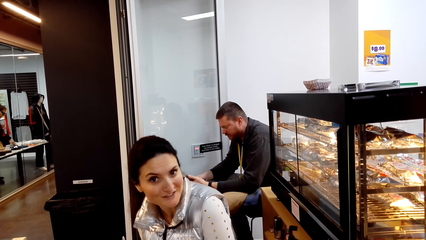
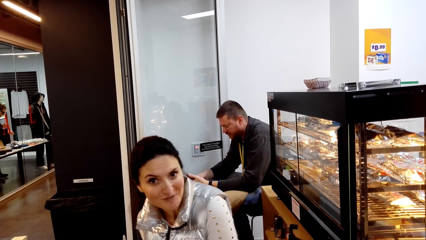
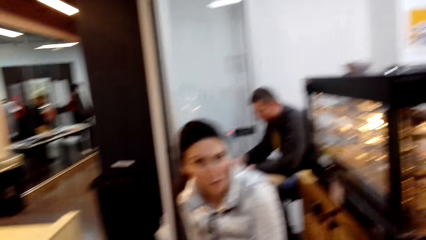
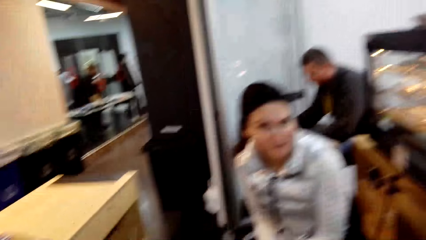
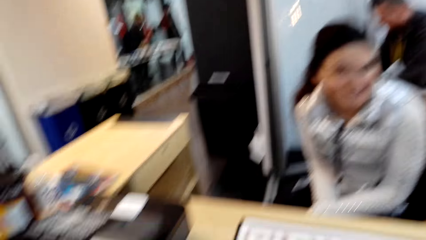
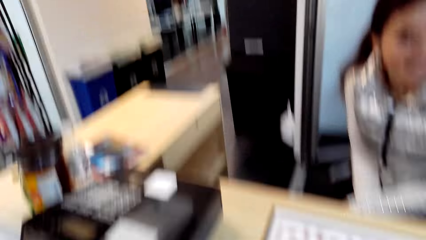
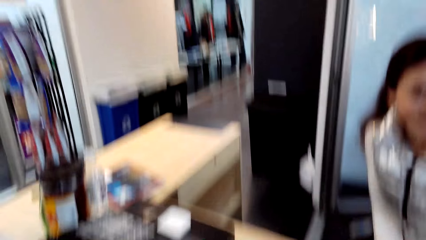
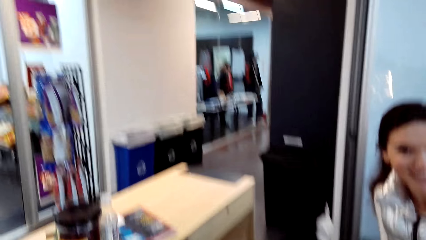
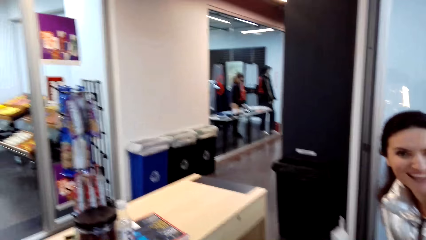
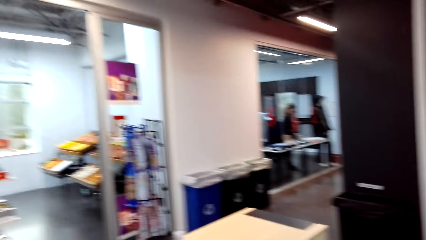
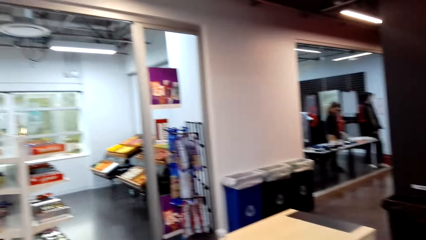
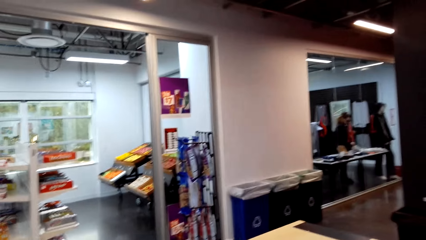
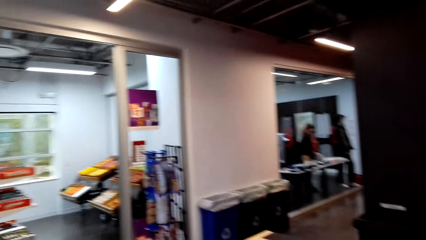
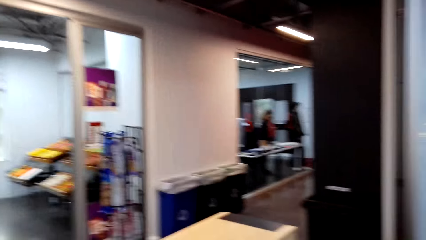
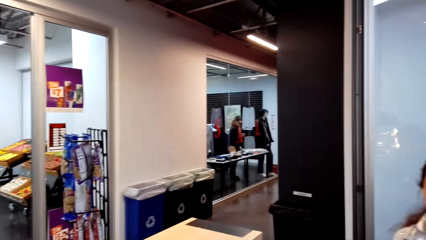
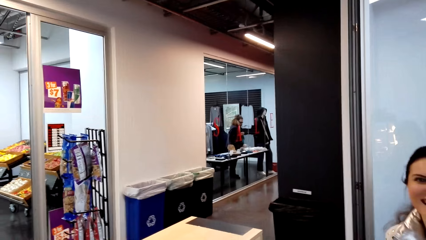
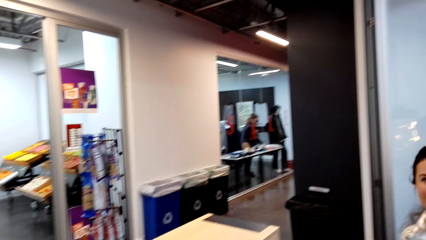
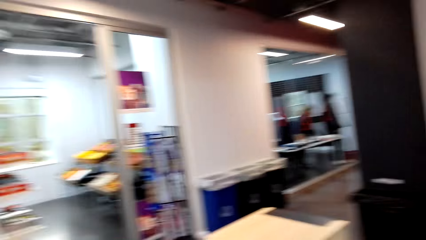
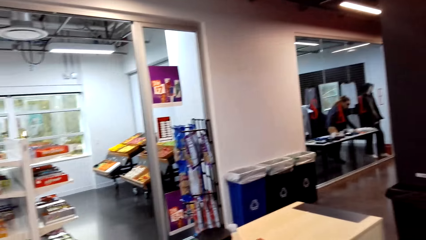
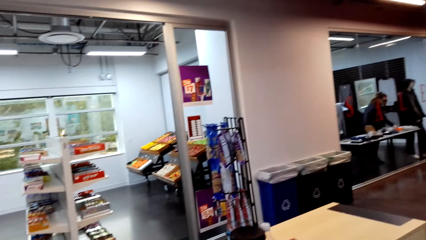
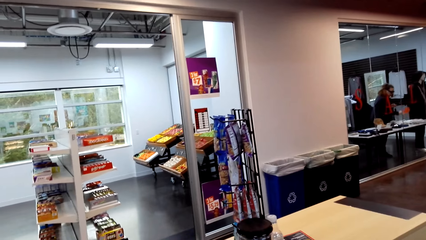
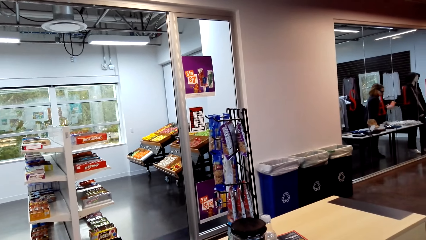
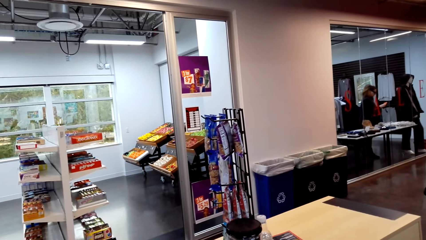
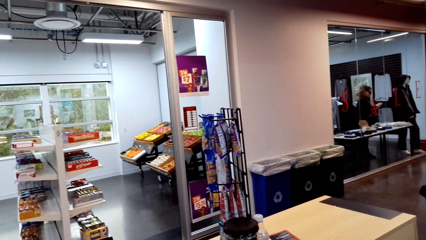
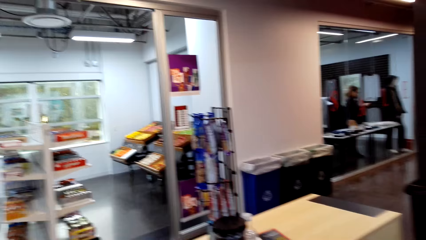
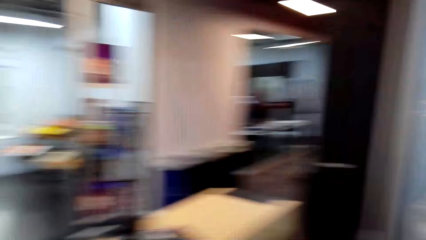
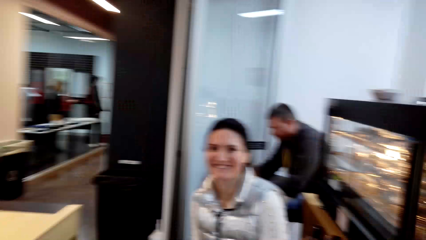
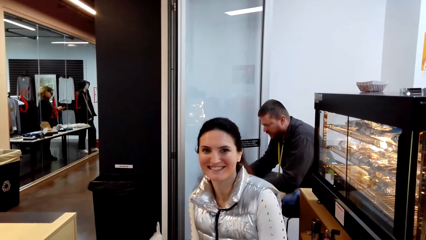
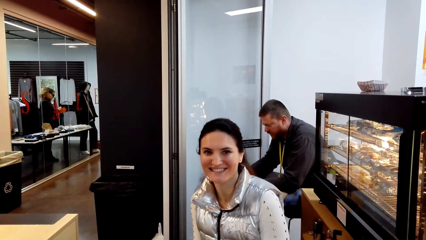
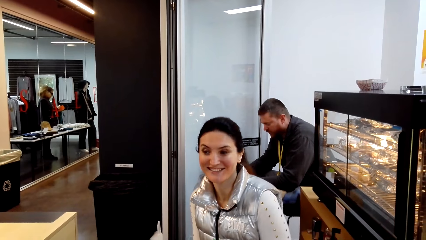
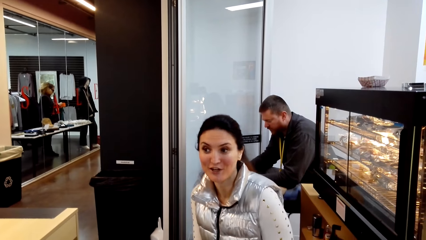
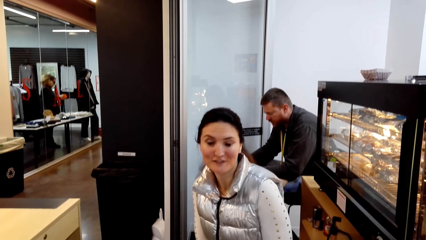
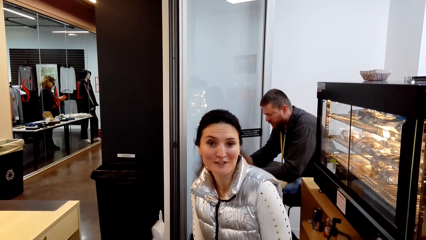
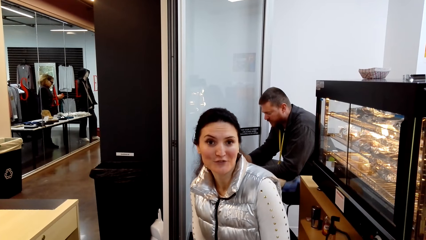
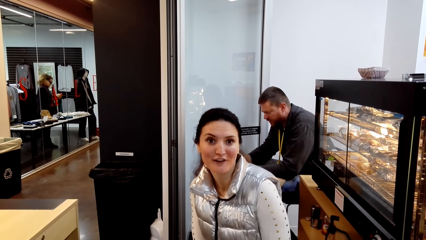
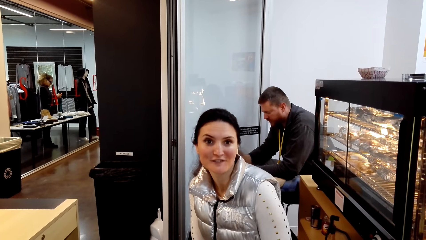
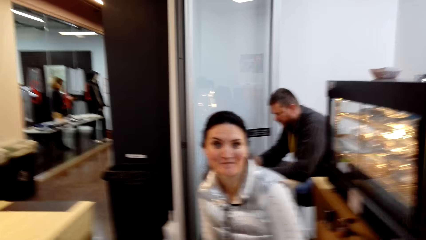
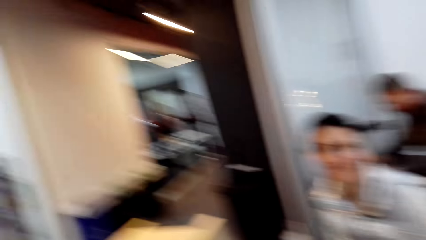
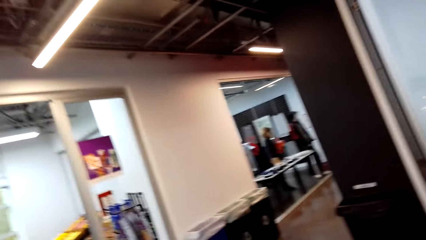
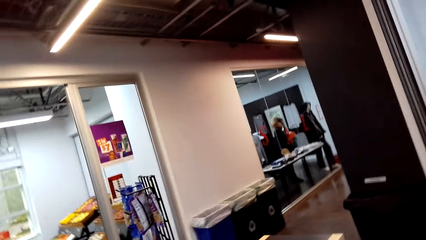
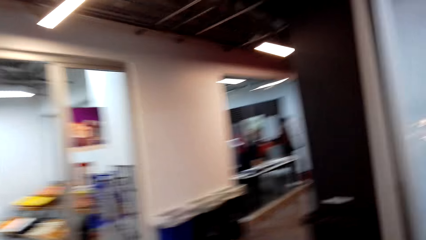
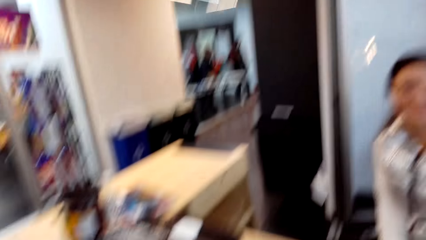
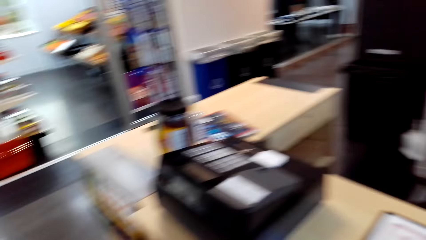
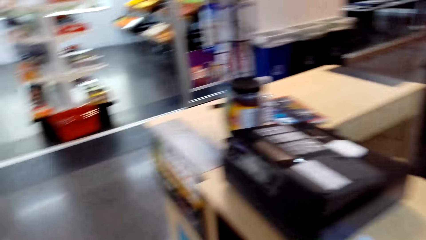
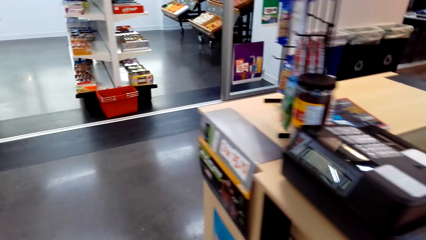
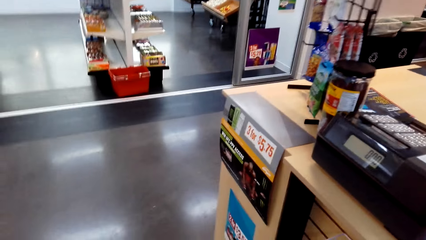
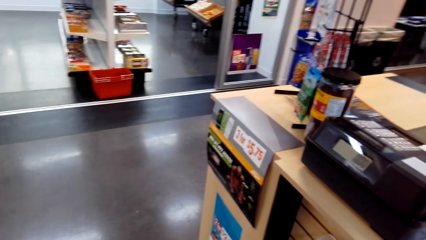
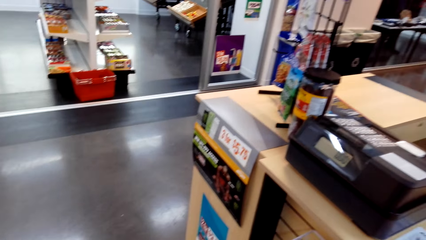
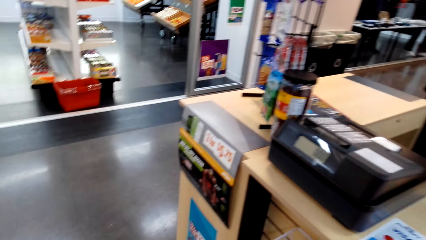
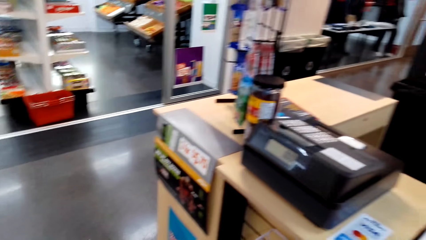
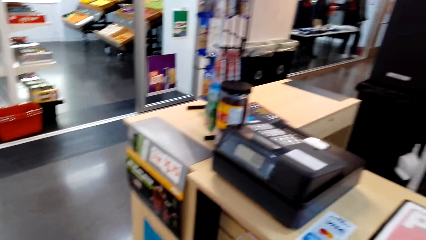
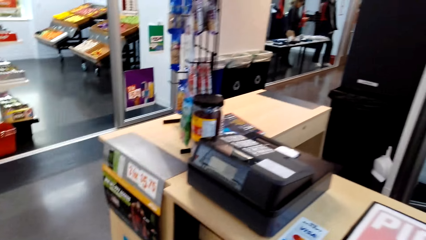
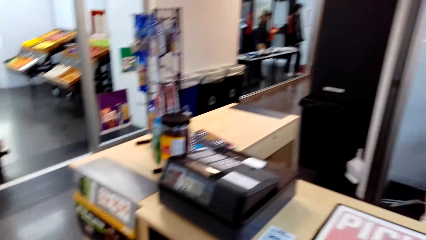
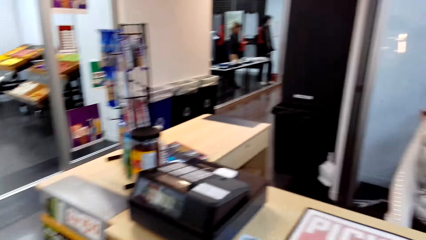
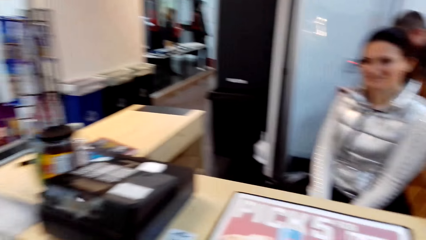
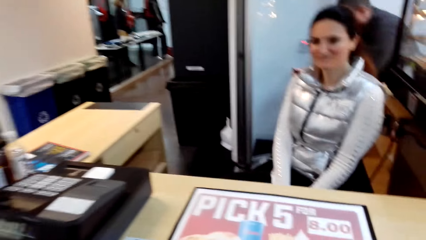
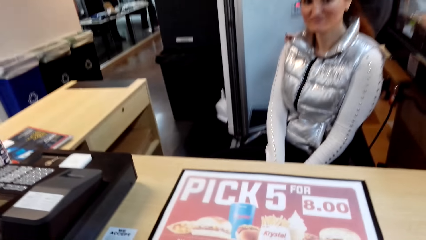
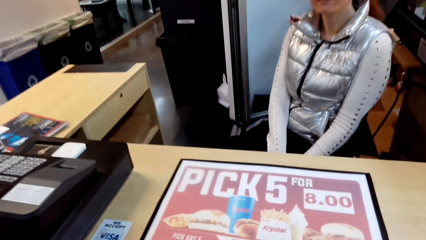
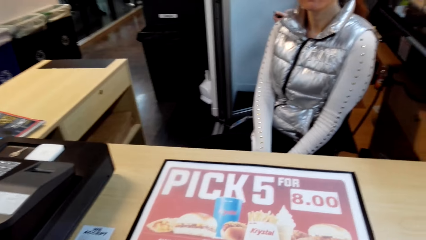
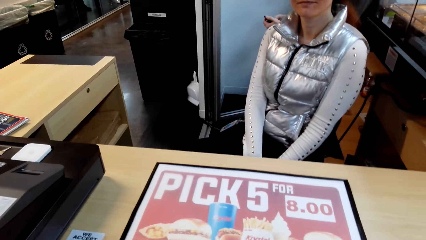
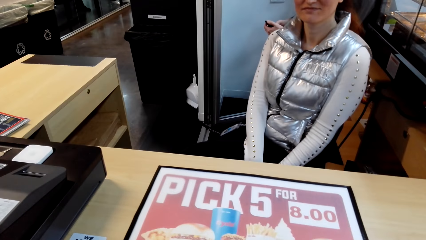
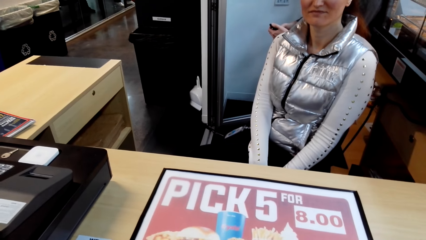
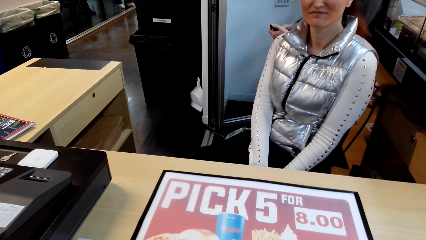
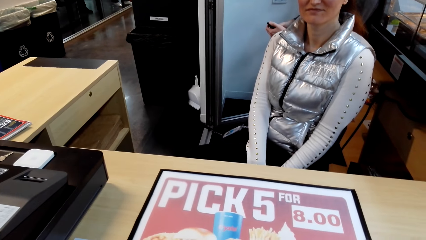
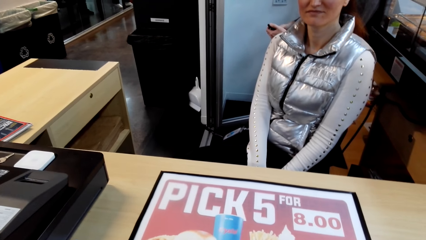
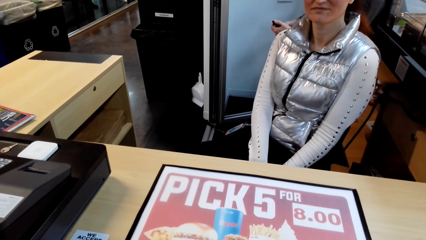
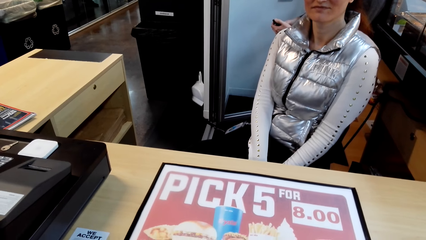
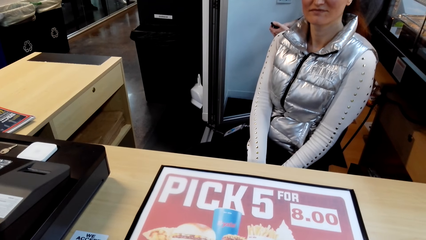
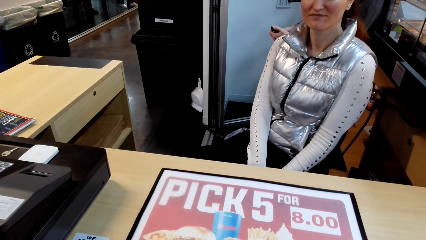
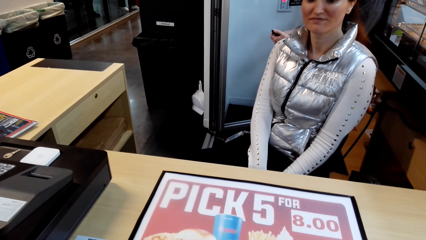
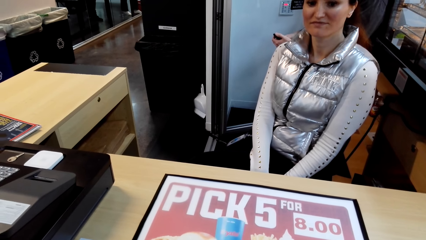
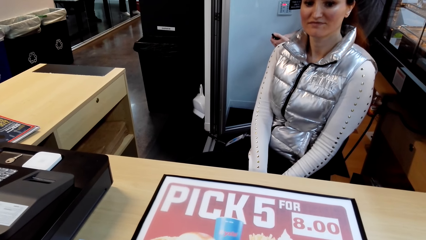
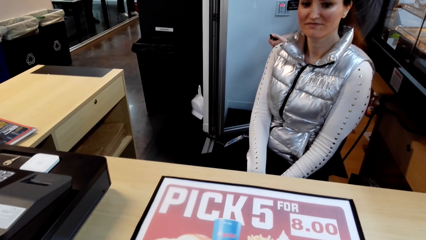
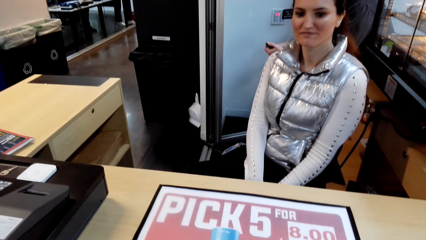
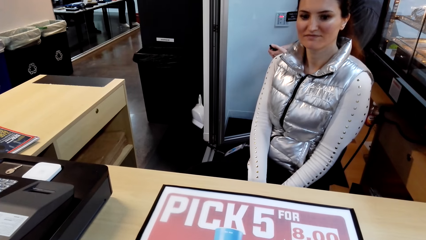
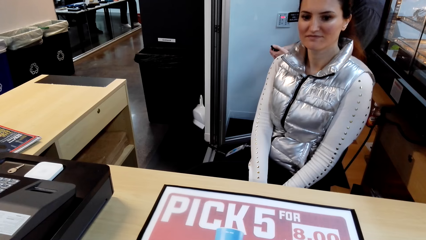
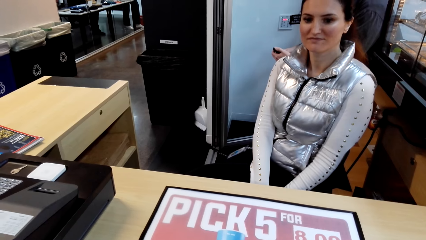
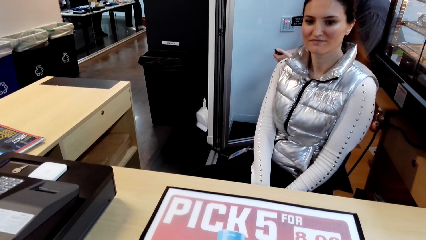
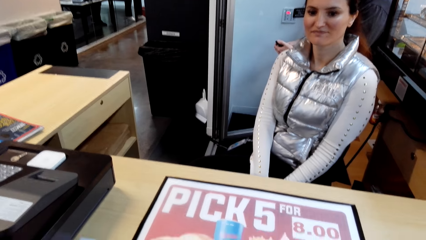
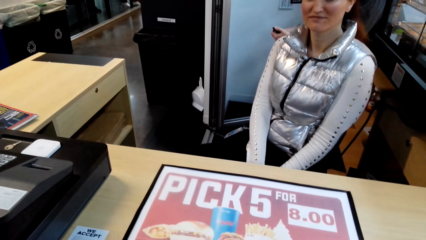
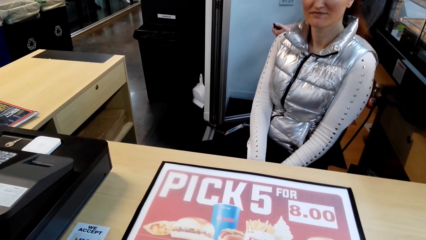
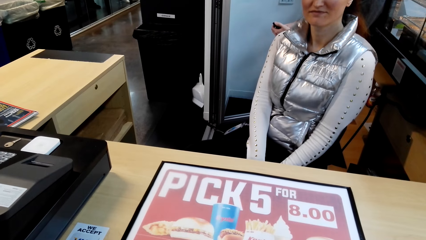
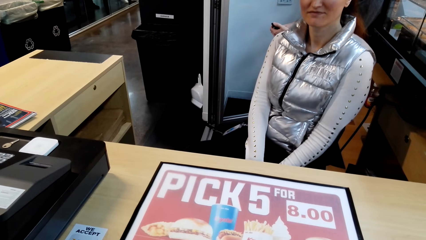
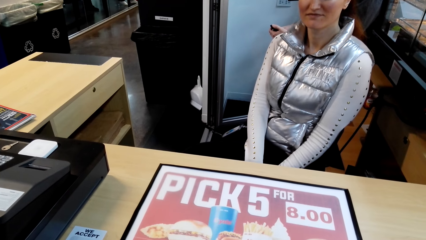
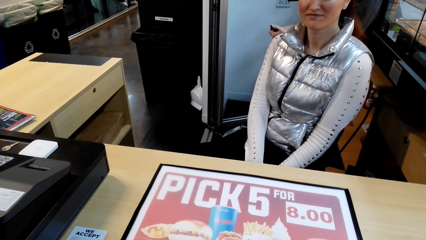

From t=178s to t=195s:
The camera wearer looks around. They look at the sachet. A lady looks at the camera wearer. The camera wearer looks around. They do something. They look at the machine.
